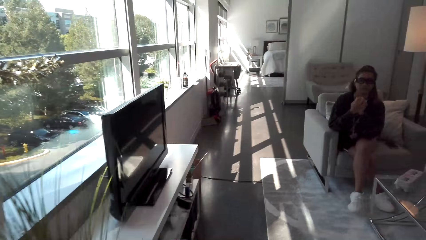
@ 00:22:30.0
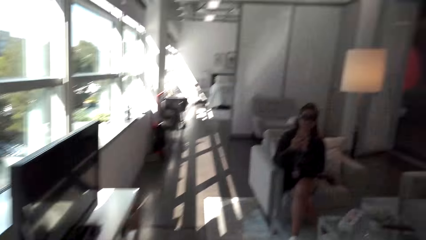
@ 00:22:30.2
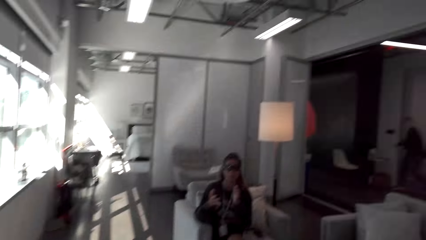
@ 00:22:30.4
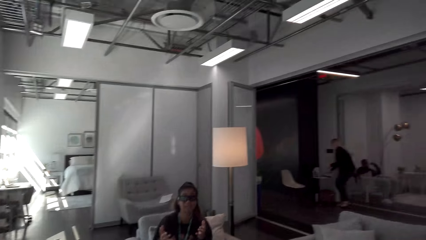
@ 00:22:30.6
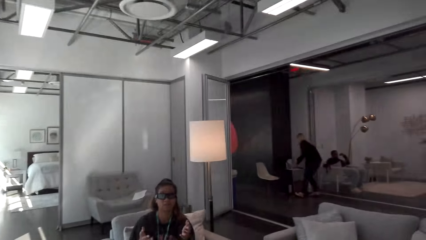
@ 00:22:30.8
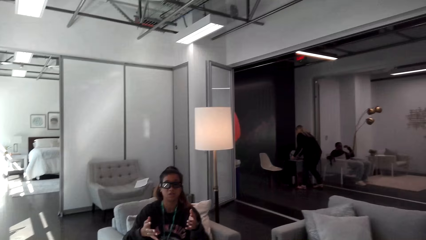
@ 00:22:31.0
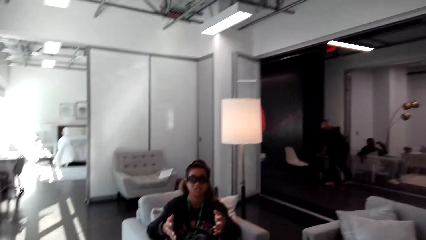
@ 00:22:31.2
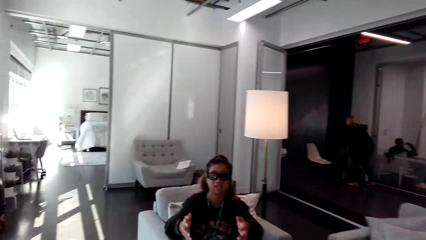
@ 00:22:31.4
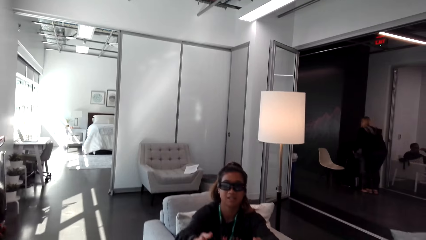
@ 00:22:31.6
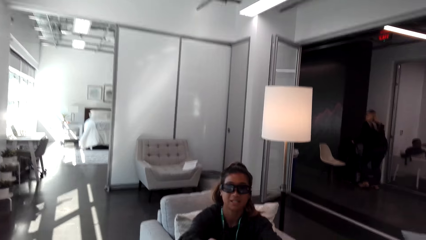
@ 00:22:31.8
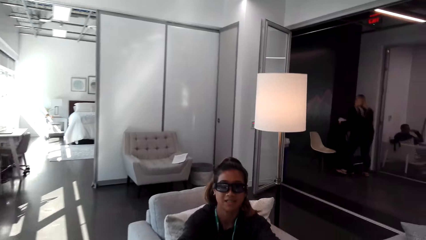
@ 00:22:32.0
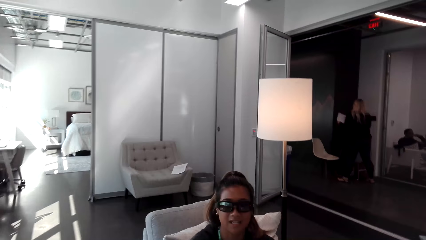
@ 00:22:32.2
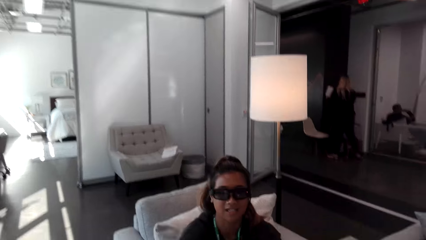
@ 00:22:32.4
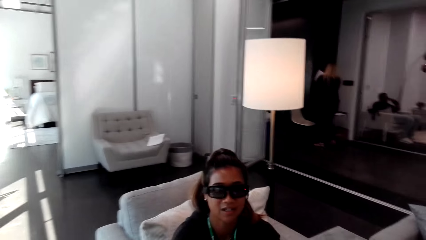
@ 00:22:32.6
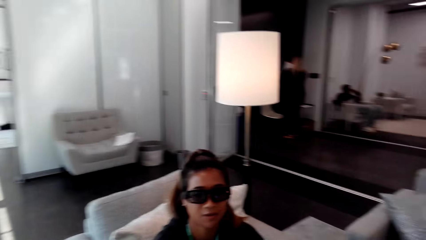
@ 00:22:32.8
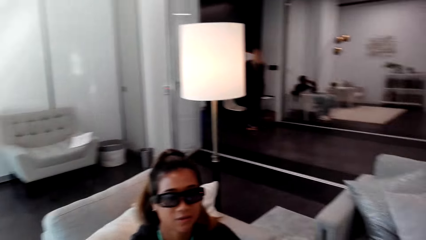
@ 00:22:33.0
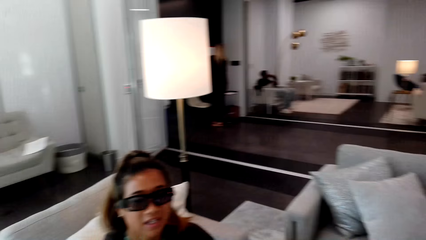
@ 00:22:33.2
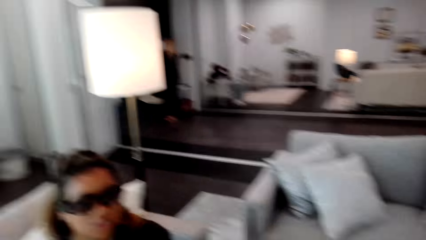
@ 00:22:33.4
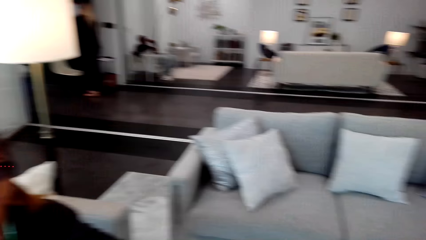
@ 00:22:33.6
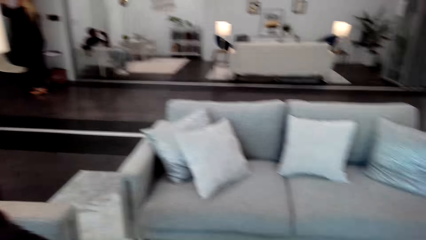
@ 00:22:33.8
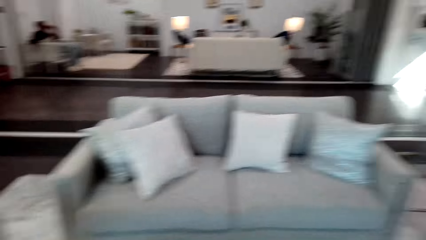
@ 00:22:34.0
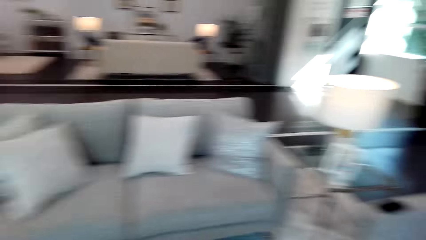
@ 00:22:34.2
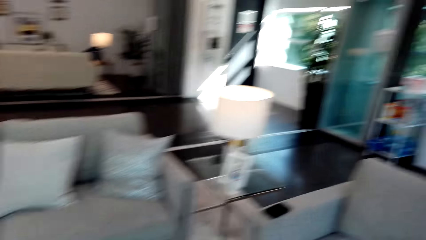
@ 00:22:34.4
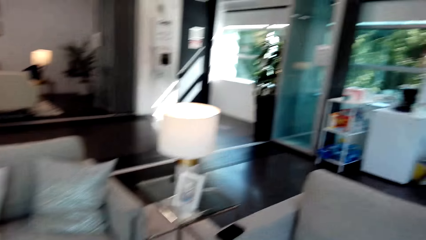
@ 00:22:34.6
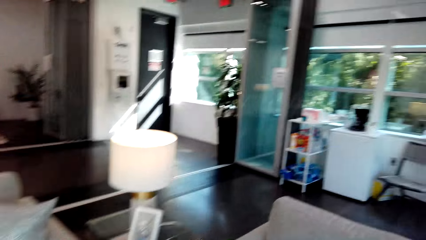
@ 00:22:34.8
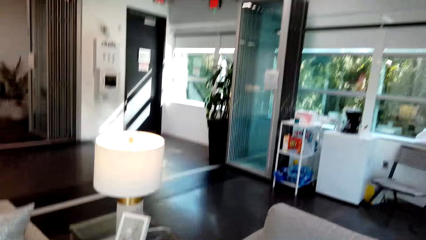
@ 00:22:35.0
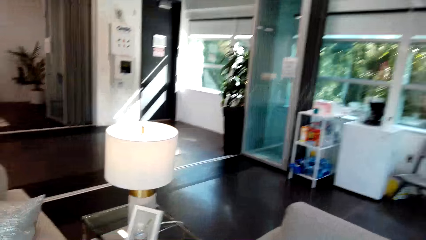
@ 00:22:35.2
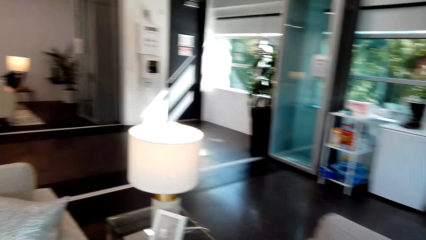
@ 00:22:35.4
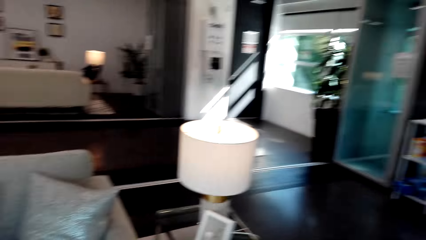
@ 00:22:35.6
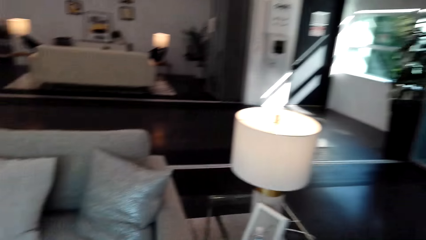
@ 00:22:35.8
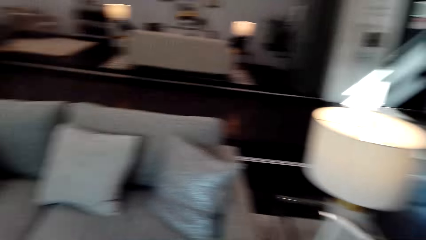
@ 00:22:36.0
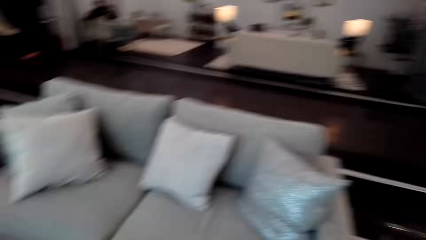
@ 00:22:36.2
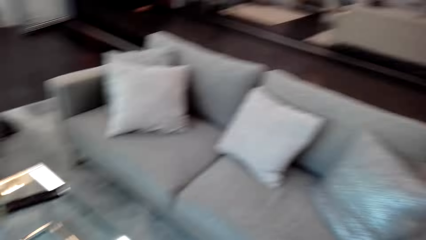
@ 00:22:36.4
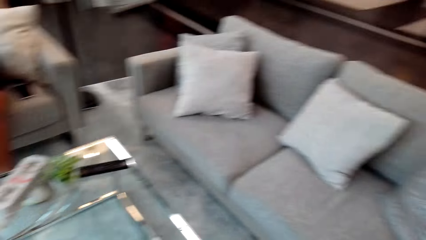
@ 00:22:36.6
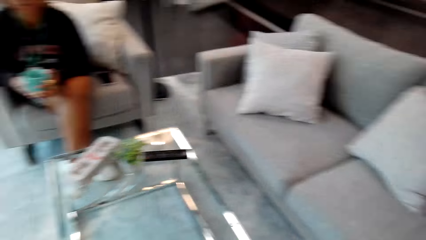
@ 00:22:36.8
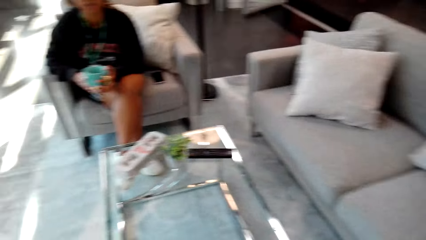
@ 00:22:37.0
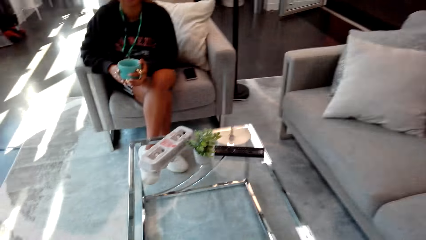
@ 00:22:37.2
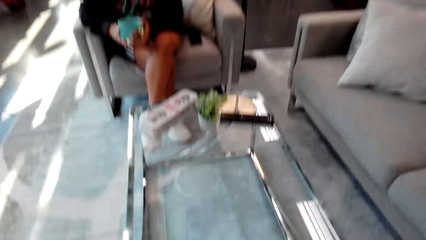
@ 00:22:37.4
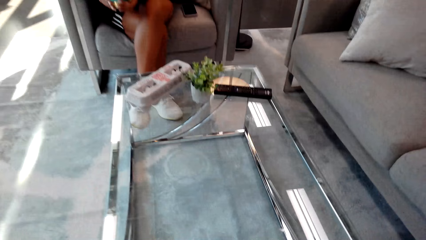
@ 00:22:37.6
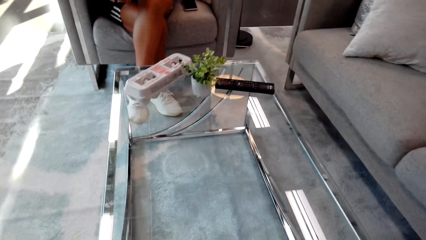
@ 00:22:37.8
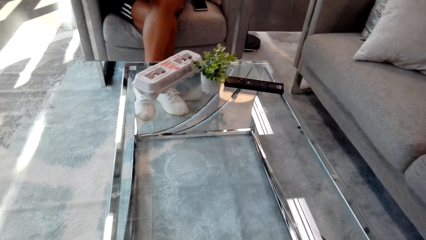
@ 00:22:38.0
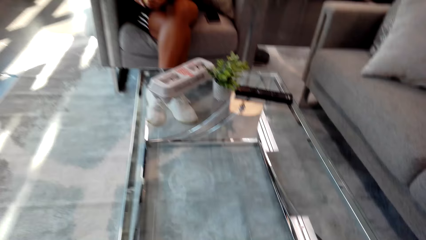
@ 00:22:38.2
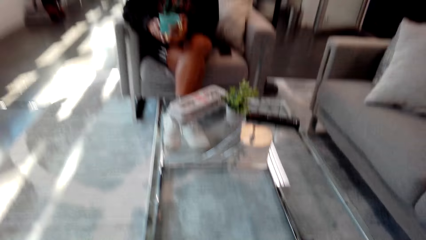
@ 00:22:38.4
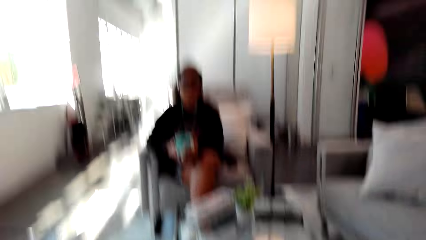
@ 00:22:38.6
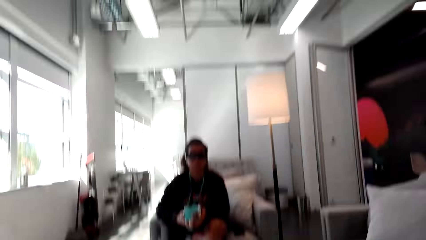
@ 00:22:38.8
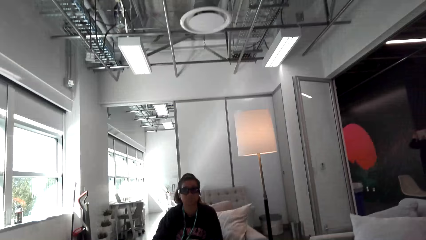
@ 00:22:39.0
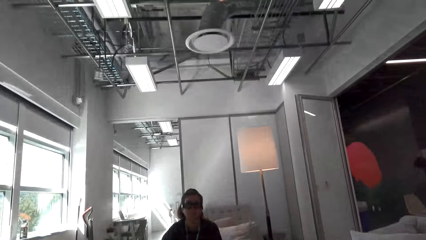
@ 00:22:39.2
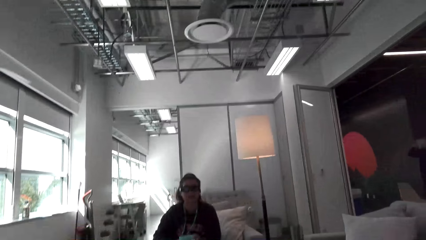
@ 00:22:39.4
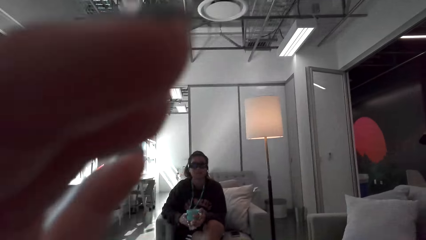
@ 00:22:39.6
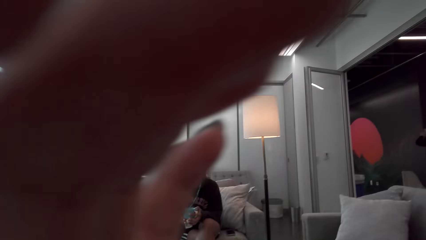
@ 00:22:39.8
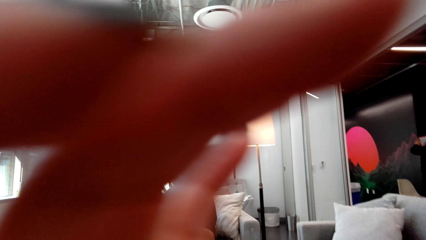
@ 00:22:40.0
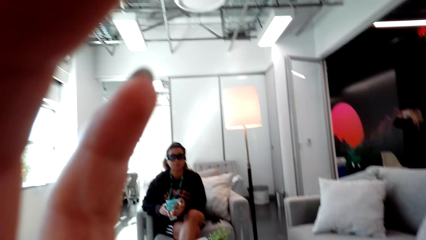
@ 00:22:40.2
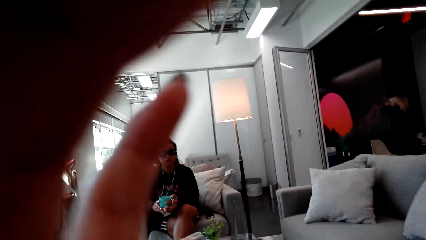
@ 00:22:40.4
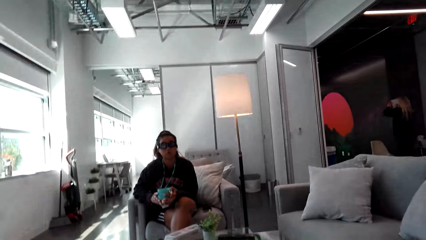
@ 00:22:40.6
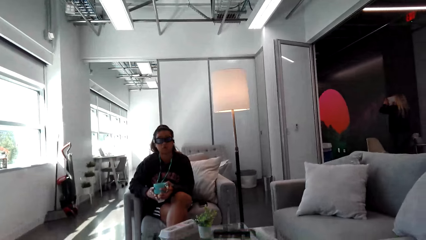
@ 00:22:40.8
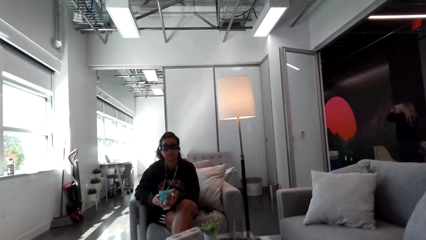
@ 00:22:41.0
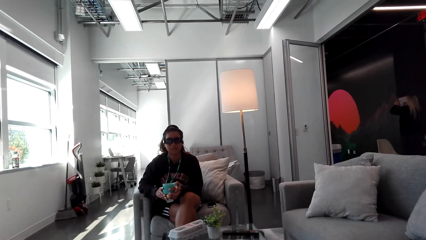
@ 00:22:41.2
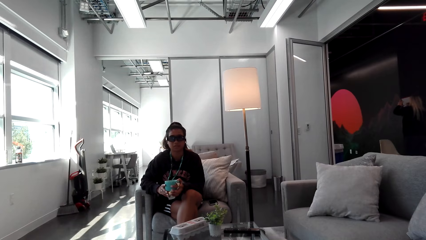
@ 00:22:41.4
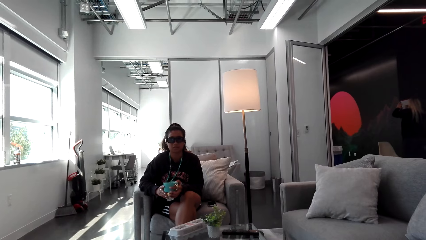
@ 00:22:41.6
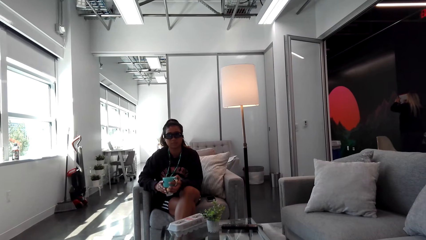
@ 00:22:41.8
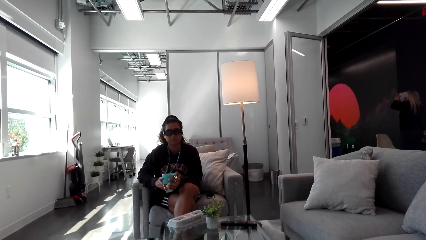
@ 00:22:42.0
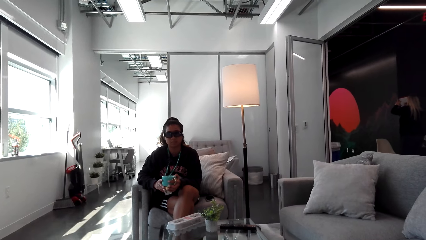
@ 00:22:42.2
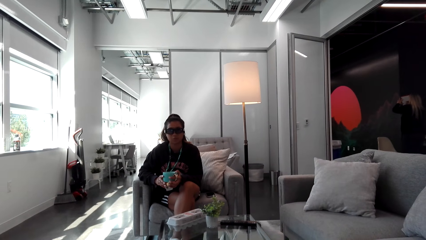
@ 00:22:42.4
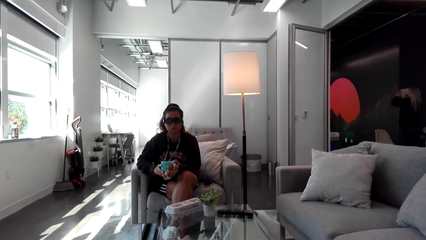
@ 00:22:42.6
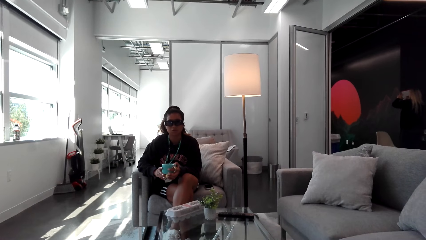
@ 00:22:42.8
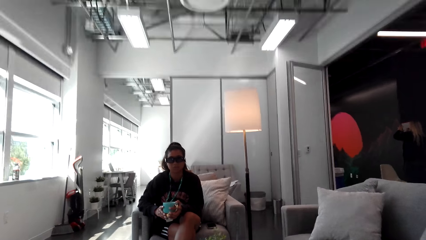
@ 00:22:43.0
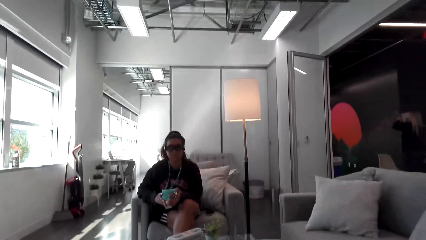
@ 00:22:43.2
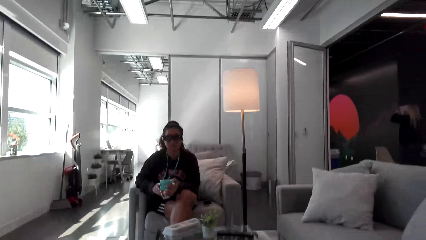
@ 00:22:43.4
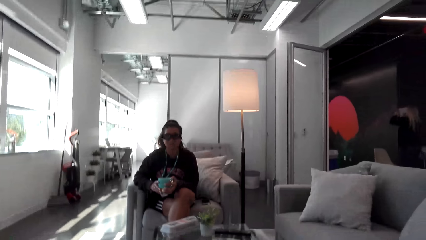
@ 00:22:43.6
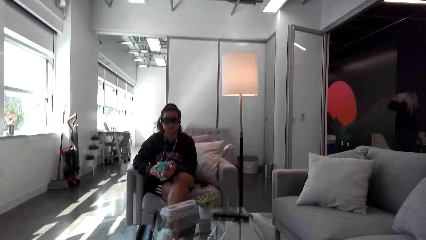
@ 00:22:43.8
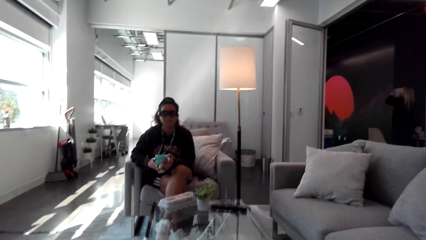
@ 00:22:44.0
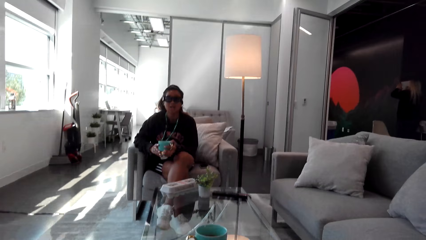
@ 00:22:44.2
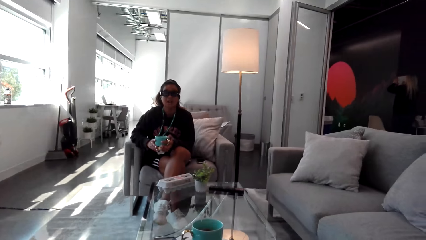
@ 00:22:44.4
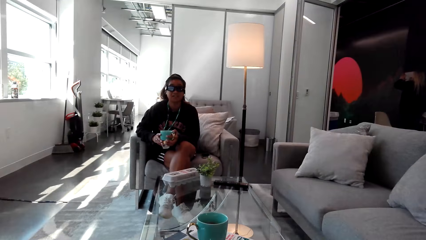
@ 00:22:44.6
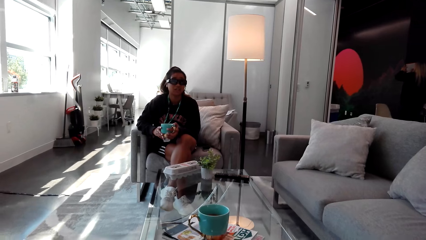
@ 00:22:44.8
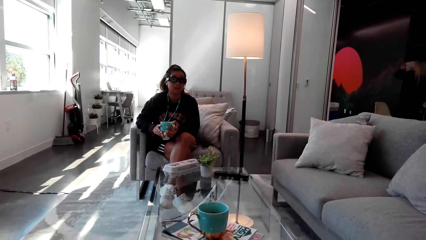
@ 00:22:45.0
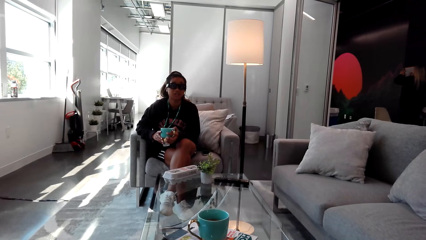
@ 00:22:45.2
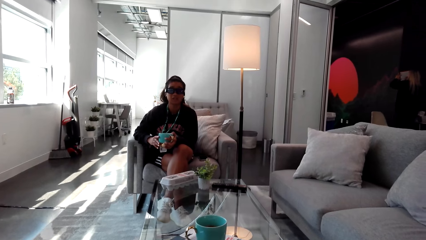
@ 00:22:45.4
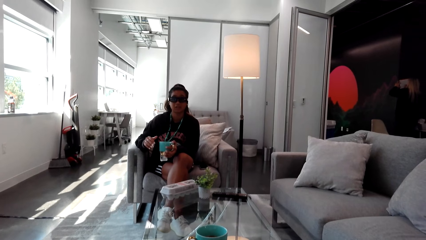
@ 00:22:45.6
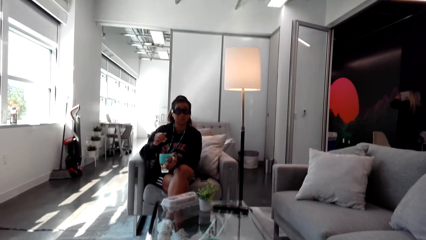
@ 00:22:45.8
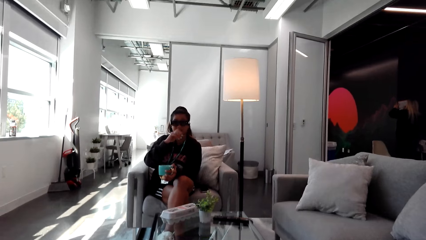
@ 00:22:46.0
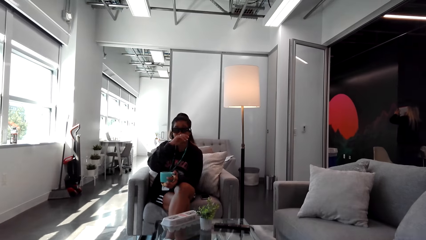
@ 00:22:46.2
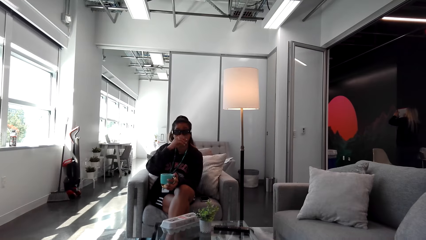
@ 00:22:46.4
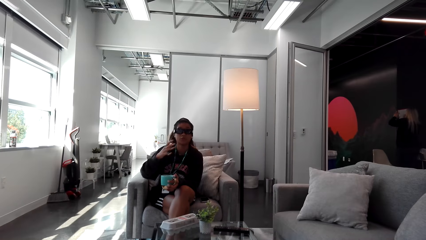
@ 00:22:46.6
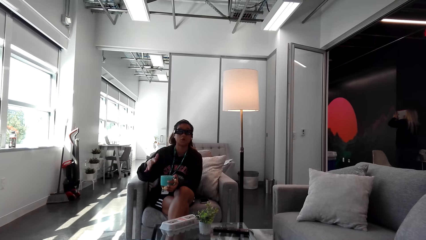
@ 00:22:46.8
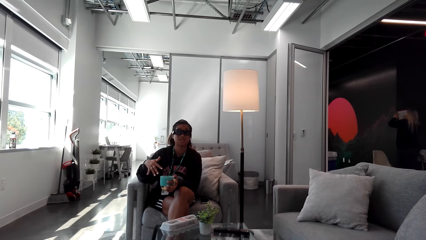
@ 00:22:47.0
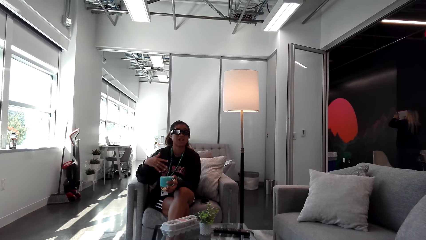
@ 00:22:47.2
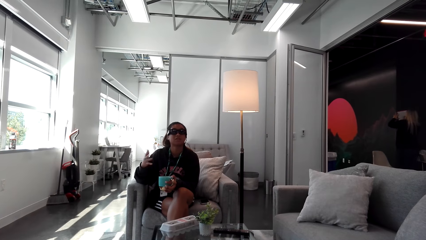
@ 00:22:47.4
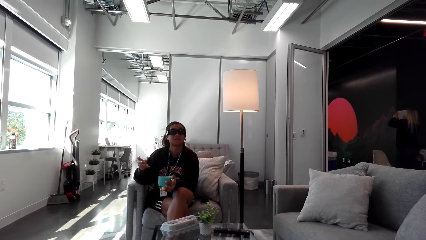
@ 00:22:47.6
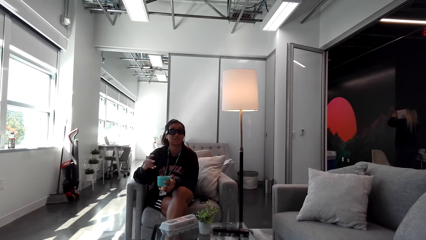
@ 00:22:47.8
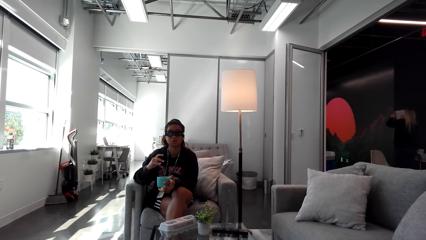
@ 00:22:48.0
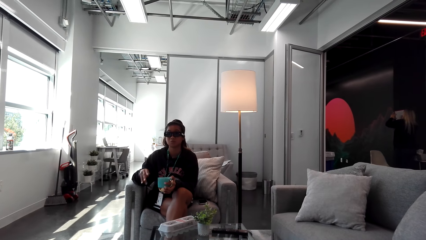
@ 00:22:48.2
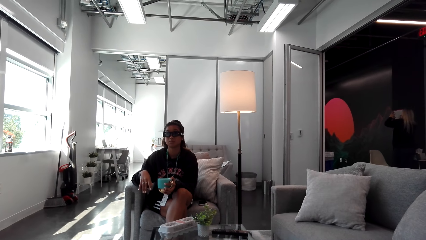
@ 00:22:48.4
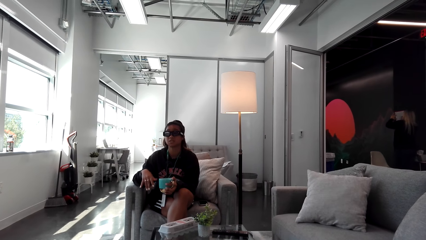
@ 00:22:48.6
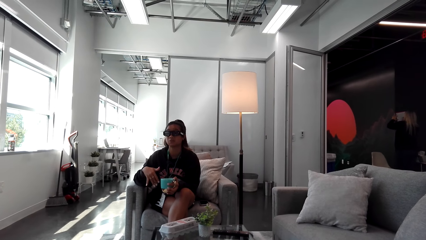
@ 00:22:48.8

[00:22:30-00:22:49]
A woman converses with the camera wearer. The camera wearer hands the coffee to the woman. She walks around. She walks to the couch. She sits down. She converses with the woman. She adjusts the camera. She raises her left hand. The woman converses with the camera wearer. Another woman lifts her hand. A lady touches her face. The other woman gestures with her hand.
